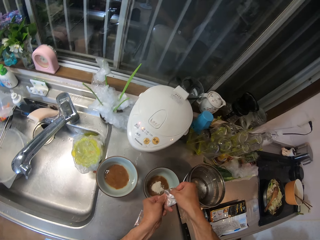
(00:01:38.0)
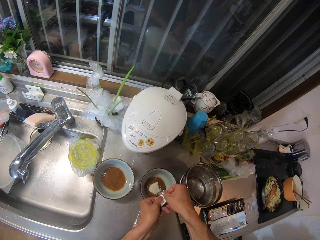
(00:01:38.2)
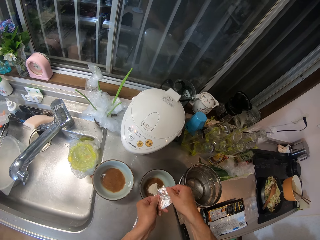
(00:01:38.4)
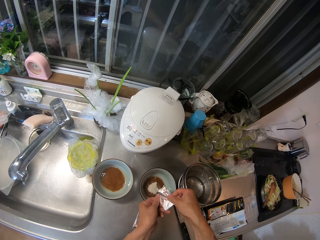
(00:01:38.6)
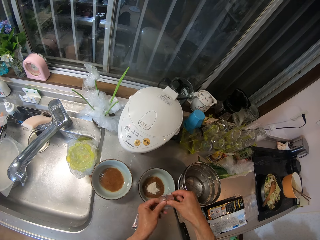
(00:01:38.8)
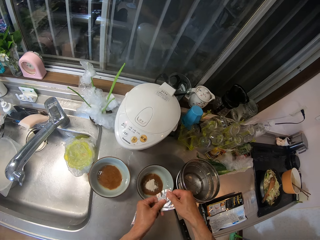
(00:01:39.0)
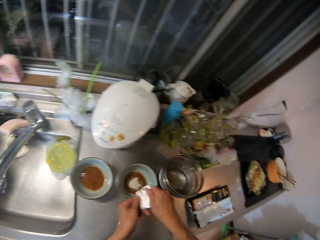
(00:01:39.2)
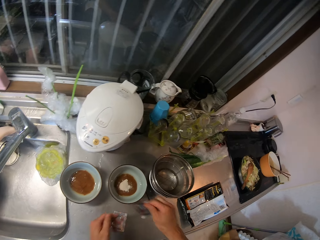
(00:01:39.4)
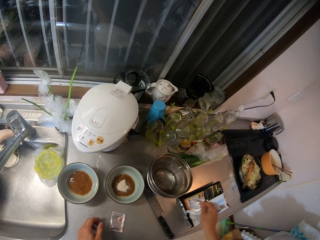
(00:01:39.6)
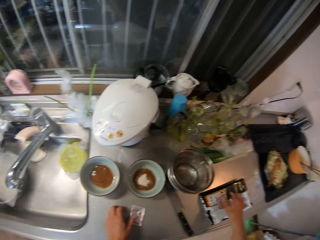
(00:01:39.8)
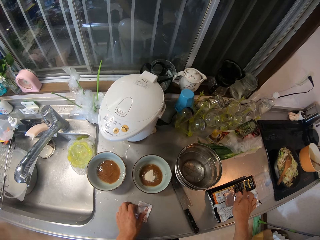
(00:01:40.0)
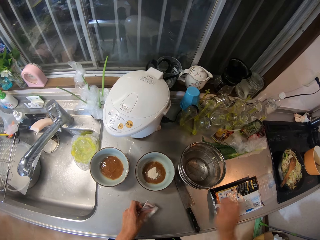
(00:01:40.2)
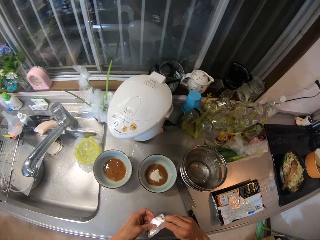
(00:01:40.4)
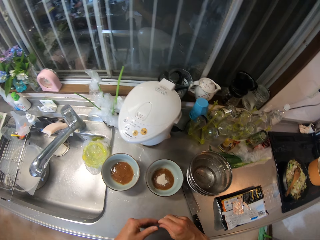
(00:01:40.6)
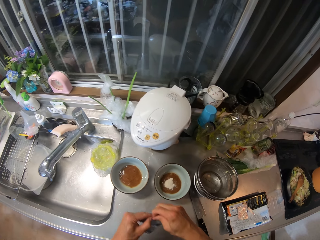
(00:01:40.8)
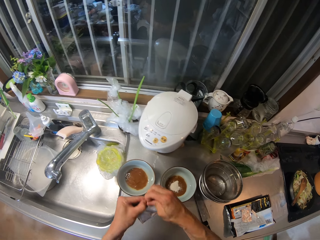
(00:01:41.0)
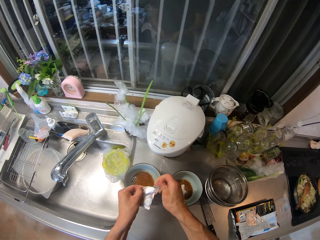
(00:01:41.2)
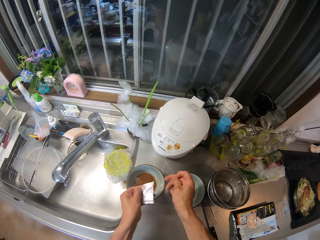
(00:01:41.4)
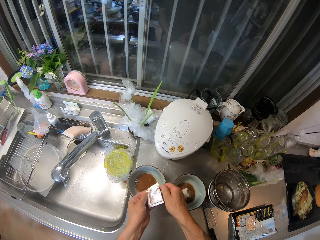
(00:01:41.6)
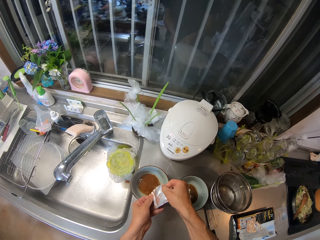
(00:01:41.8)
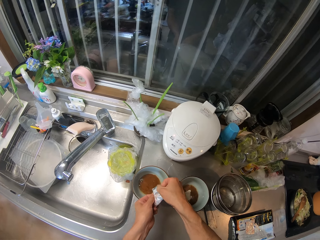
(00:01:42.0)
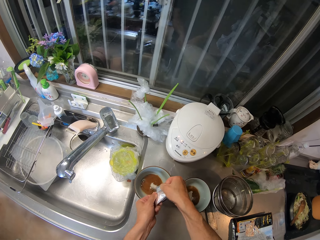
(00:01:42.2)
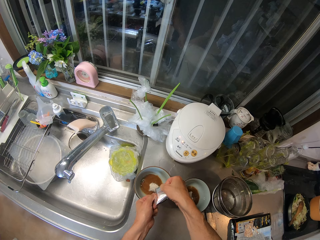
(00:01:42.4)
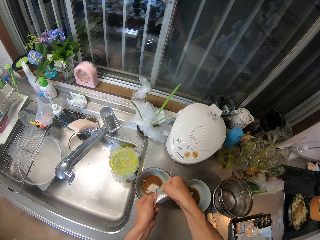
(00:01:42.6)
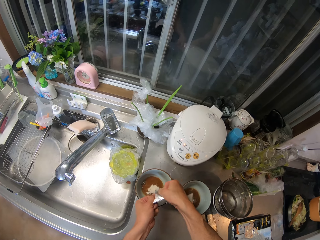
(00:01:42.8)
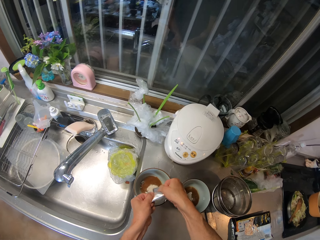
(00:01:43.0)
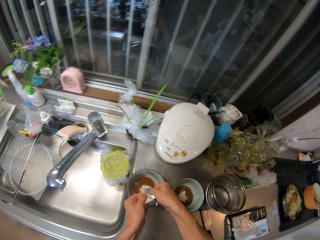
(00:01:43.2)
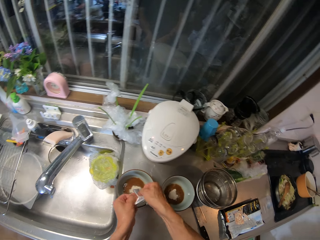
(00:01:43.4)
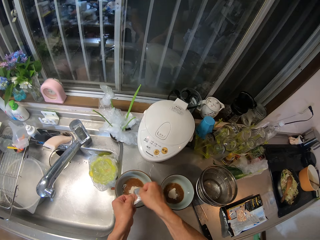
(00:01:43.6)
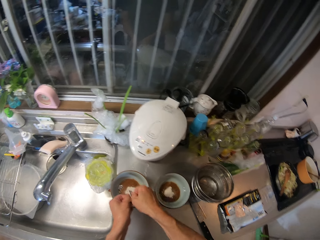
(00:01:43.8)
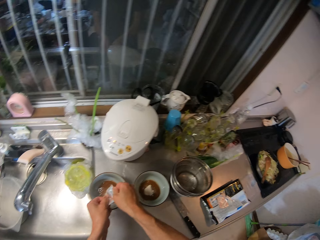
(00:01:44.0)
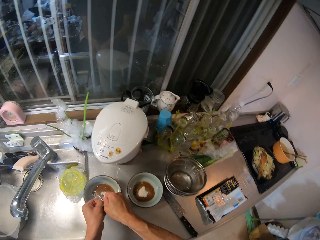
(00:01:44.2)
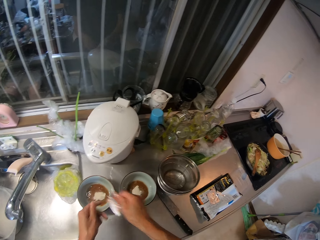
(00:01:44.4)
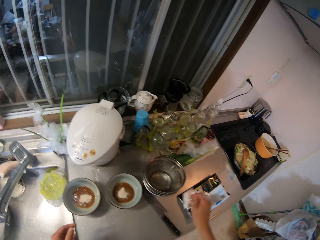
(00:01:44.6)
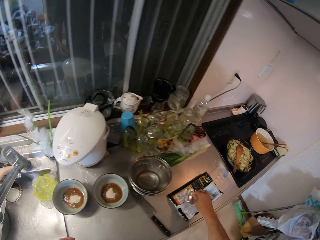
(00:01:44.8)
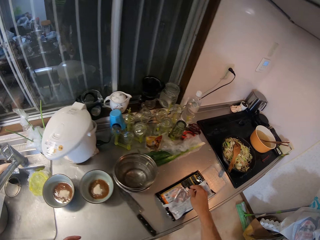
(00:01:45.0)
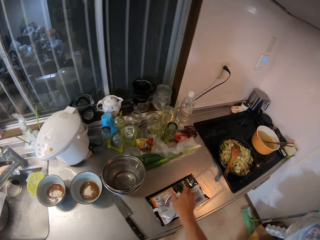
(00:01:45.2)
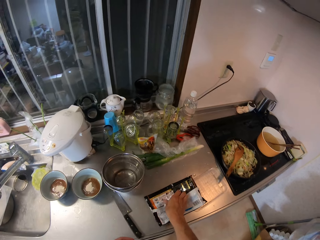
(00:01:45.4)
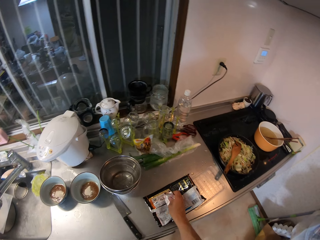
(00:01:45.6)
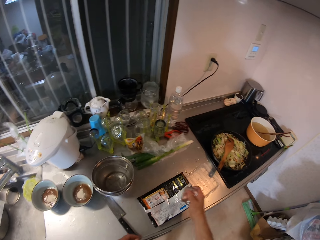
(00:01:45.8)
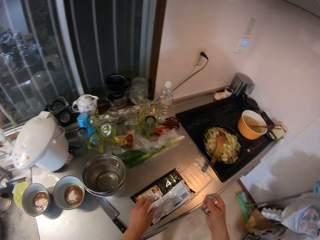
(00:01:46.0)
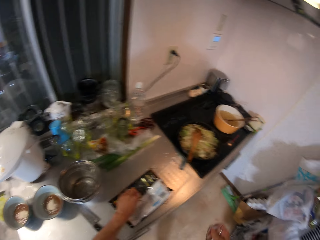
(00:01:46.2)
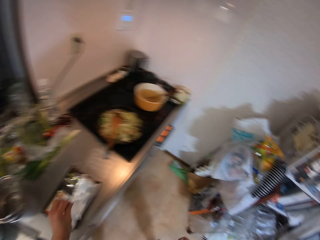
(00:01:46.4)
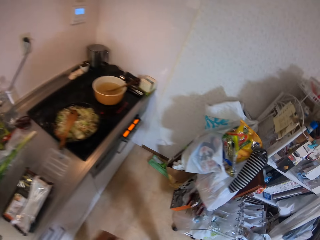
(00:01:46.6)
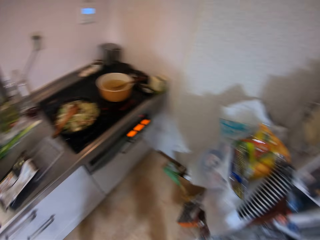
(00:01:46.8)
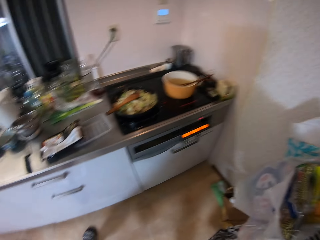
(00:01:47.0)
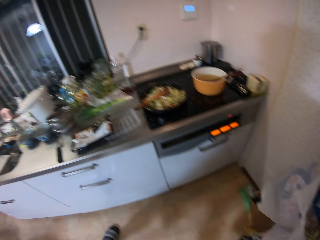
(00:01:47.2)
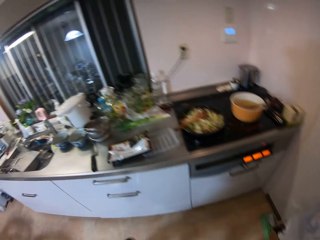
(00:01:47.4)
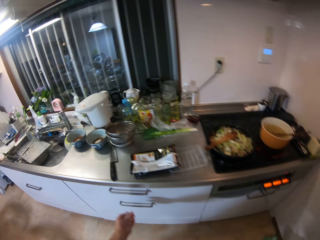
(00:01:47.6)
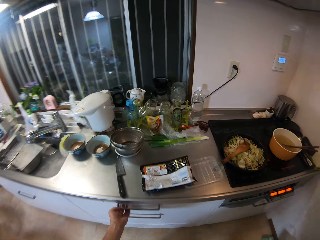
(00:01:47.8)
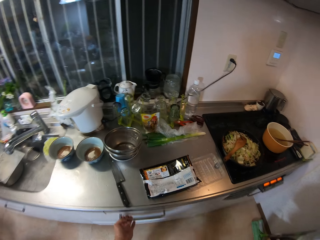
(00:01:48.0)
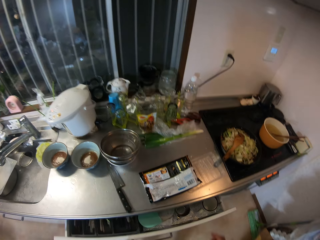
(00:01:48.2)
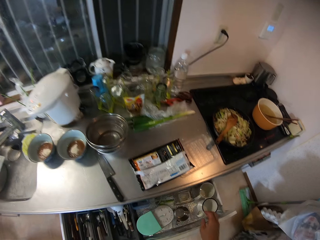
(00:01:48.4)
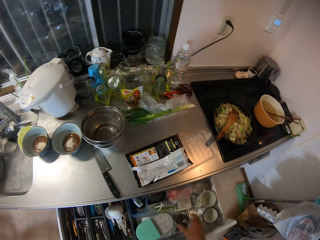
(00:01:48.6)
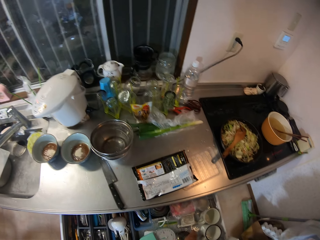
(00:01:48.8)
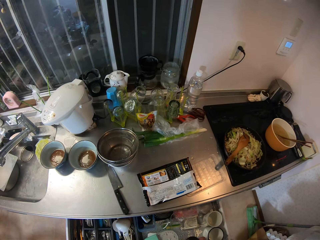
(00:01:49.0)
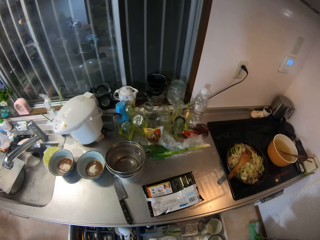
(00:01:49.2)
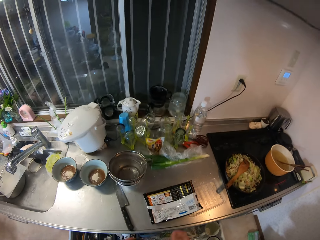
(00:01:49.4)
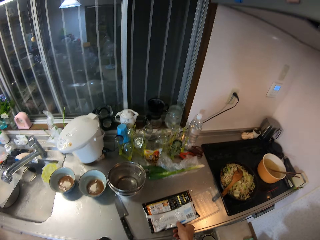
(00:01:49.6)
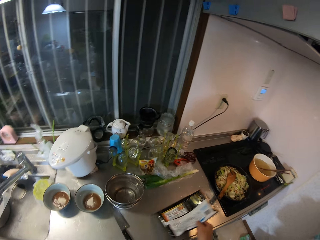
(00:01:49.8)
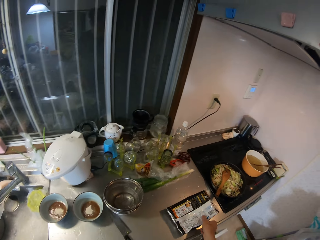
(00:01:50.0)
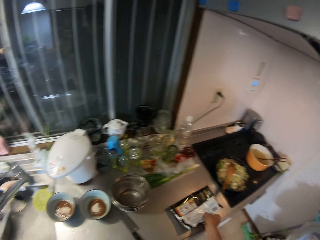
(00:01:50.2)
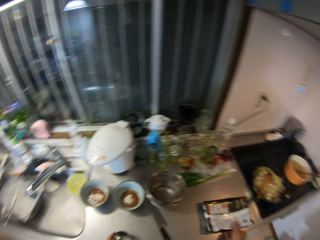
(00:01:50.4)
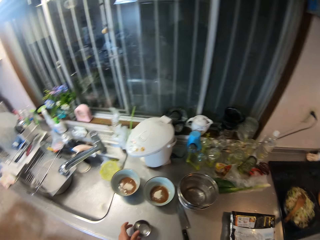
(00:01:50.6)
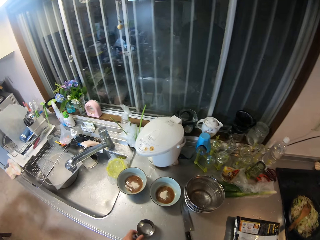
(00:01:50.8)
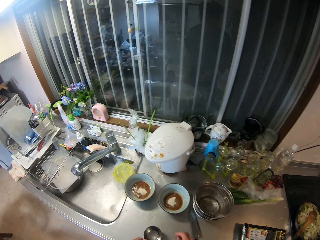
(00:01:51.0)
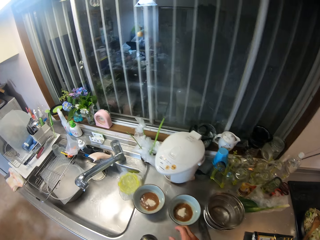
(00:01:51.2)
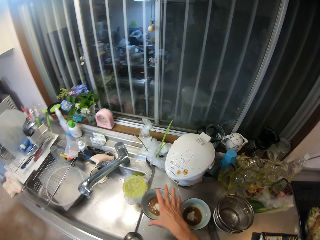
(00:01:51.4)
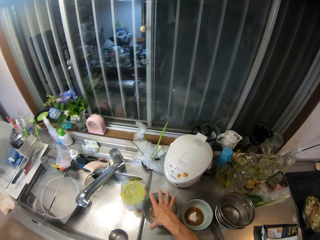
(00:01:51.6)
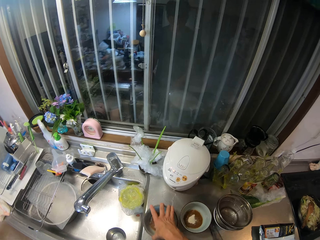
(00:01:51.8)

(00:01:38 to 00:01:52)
The camera wearer drops the empty sachet of spice on the empty pack of noodles on the slab. She picks up the sachet. She opens the sachet of spice with her two hands. She pours the spice into the second bowl on the slab. She drops the empty sachet of spice on the empty pack of noodles on the slab. She picks up the empty sachets of spices from the empty pack of noodles. She drops the empty sachets of spices in the waste bin. She opens the cupboard or drawer with her left hand. She picks up a cup. She adjusts the empty pack of noodles on the slab with her right hand.

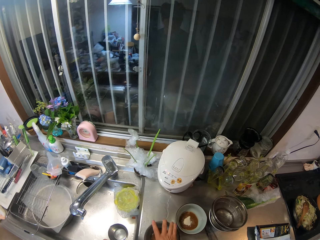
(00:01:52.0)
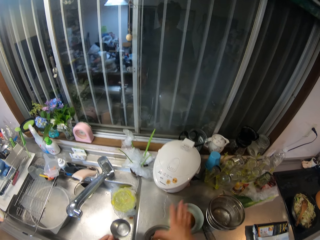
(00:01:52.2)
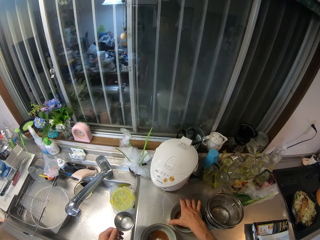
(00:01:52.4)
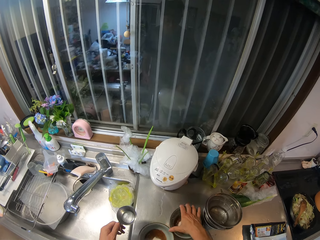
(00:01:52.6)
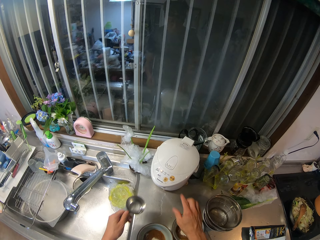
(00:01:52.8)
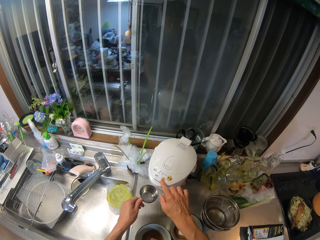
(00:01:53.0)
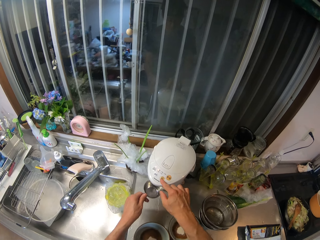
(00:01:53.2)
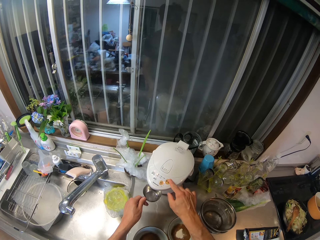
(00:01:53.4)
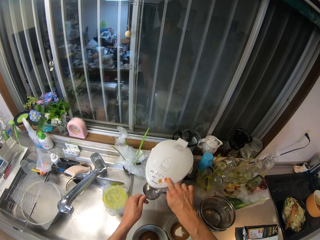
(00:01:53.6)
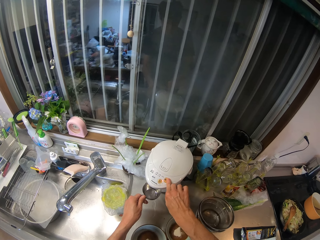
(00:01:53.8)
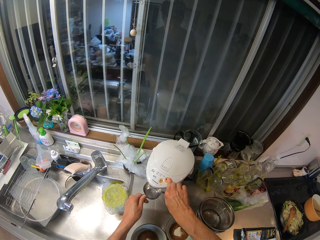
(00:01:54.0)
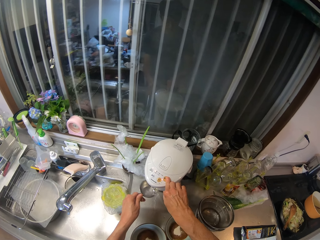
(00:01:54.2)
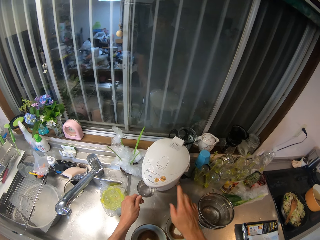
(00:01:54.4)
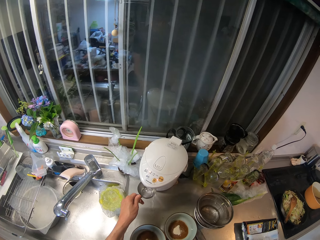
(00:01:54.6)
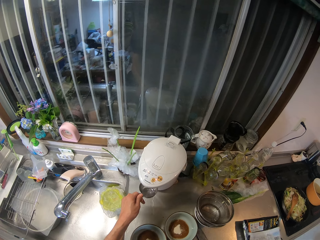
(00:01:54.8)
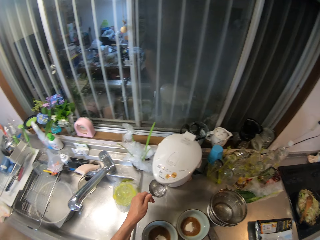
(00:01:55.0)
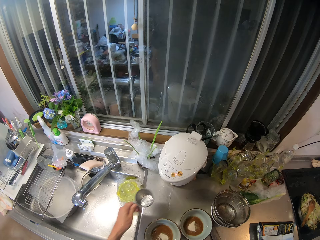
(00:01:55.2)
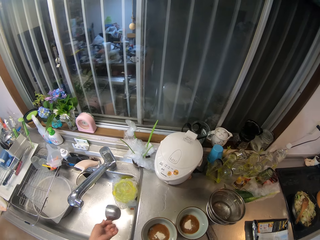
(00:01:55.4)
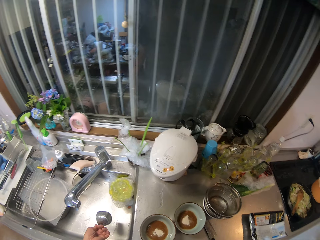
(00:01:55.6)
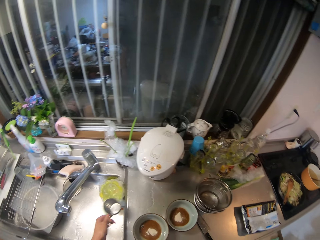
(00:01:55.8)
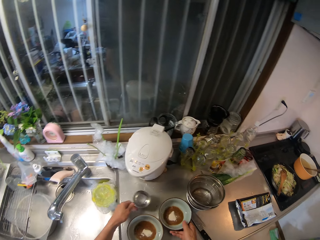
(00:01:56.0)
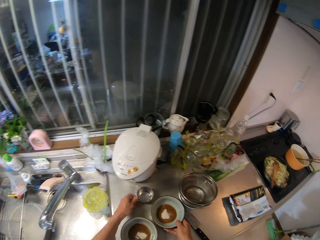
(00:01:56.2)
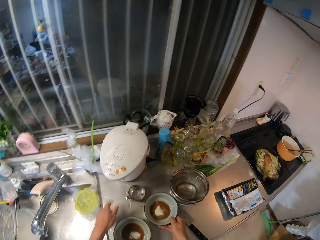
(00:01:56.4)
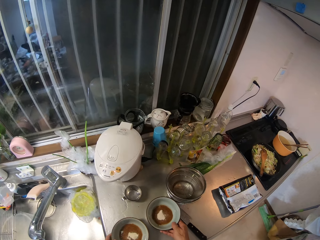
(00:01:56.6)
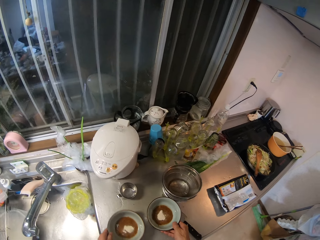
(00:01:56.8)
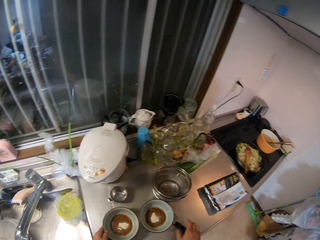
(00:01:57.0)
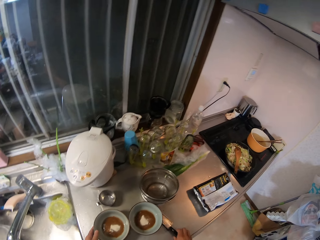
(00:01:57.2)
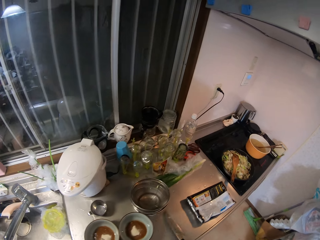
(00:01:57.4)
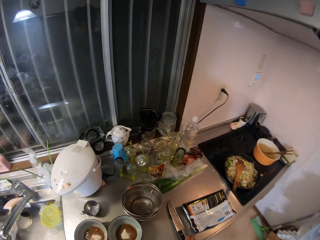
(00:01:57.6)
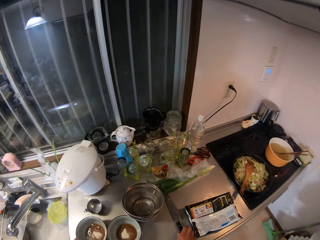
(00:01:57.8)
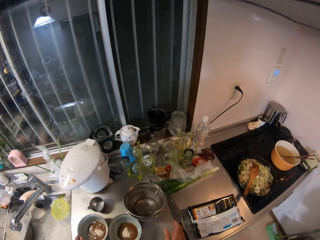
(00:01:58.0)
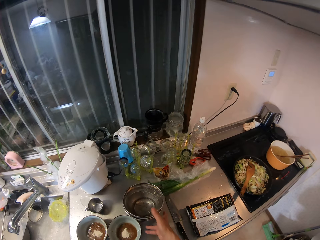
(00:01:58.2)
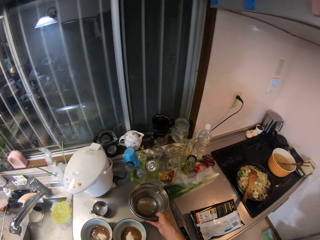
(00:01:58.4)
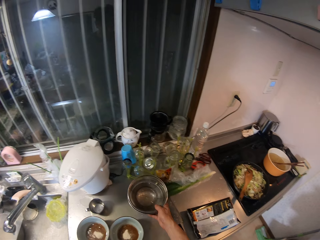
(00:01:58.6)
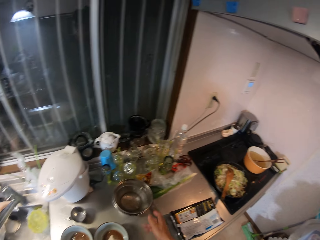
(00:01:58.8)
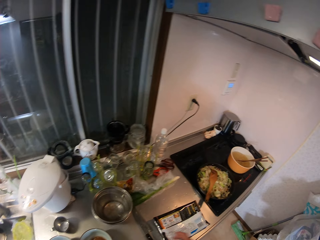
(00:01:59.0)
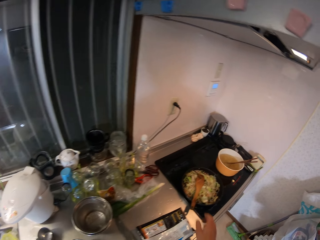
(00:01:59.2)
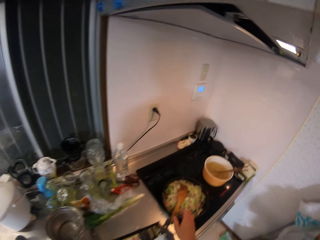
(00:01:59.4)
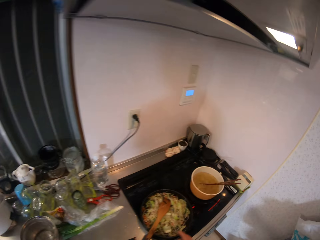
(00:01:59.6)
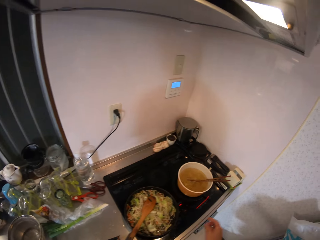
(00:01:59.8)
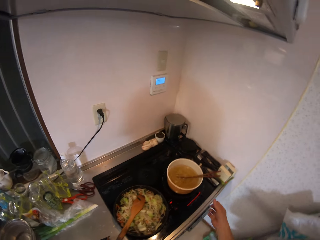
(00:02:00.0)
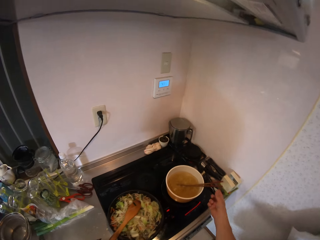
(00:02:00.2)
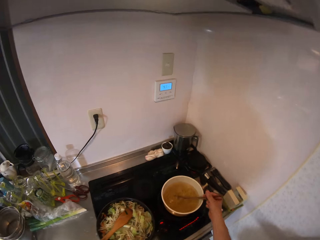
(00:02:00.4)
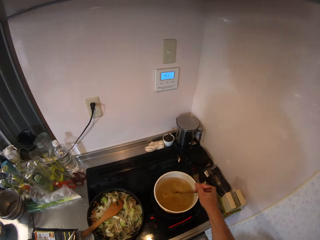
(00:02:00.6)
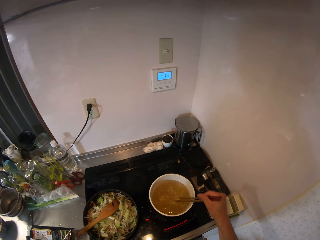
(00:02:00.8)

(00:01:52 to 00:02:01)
The camera wearer adjusts the two bowls on the slab with her right hand. She presses the button on the water heater to pour water into a cup. She pours water into the cup from the electric water boiler. She shakes the cup. She pours the water from the cup into the sink. She drops the cup on the slab. She moves the knife. She adjusts the two bowls on the slab with her right hand. She adjusts the stainless sieve on the slab with her right hand. She holds the chopsticks.
